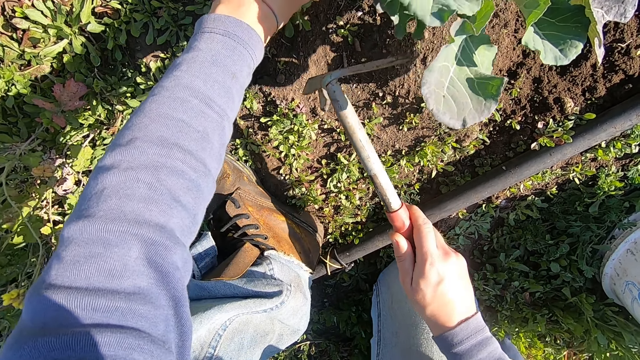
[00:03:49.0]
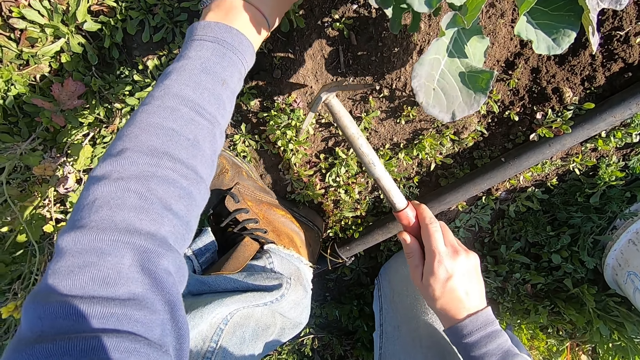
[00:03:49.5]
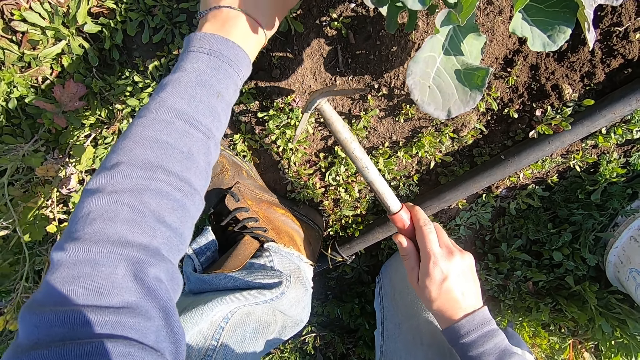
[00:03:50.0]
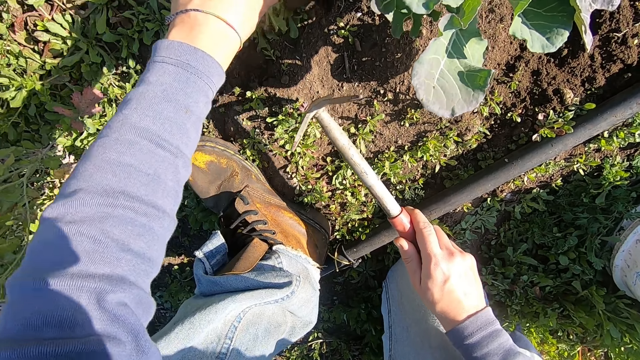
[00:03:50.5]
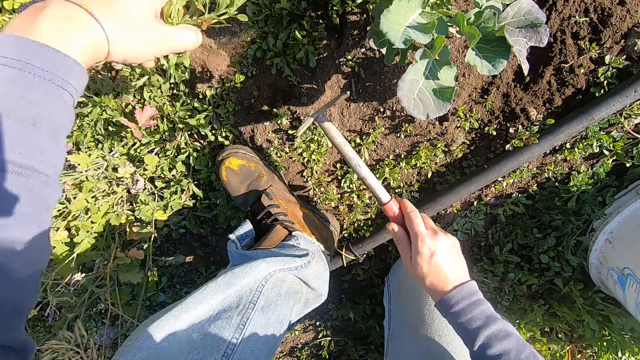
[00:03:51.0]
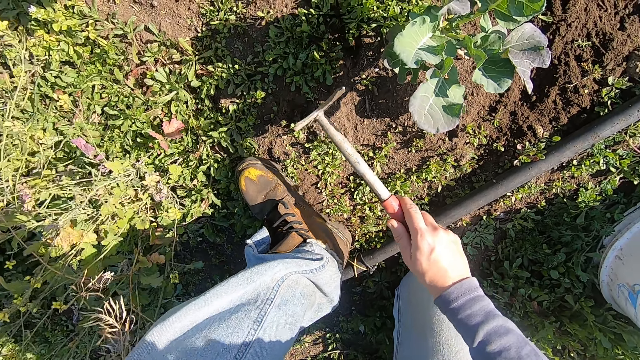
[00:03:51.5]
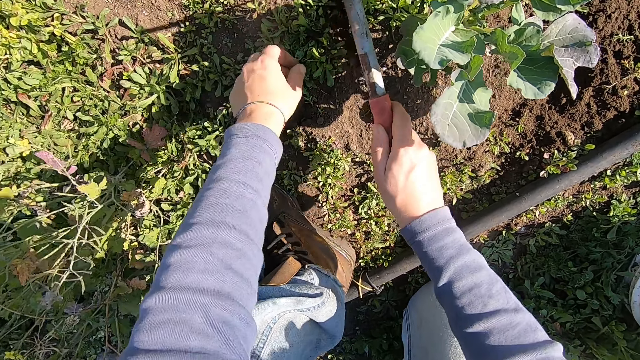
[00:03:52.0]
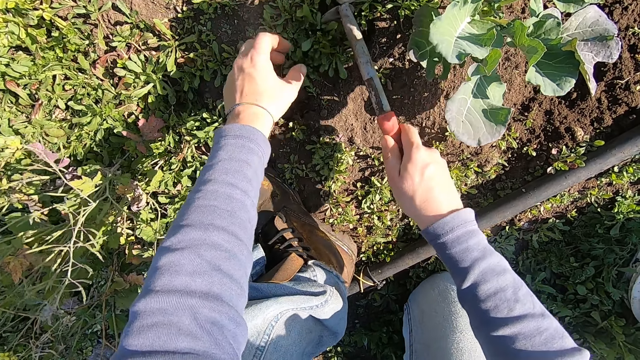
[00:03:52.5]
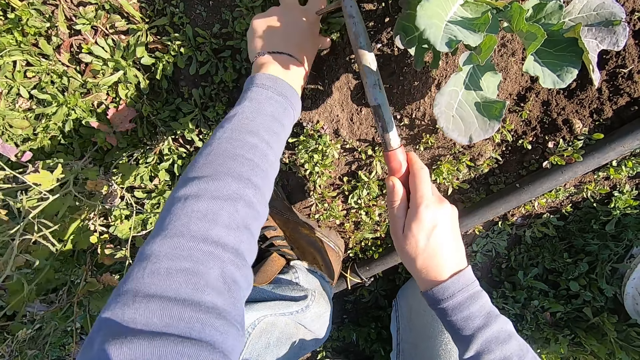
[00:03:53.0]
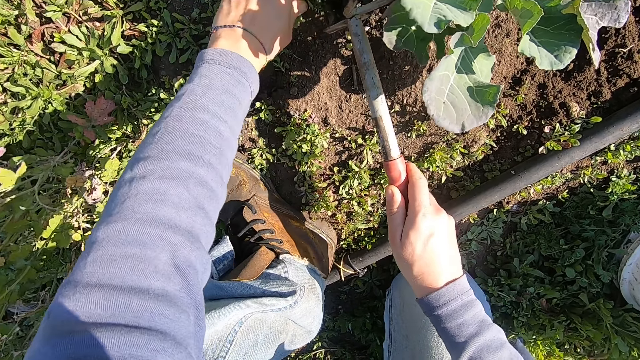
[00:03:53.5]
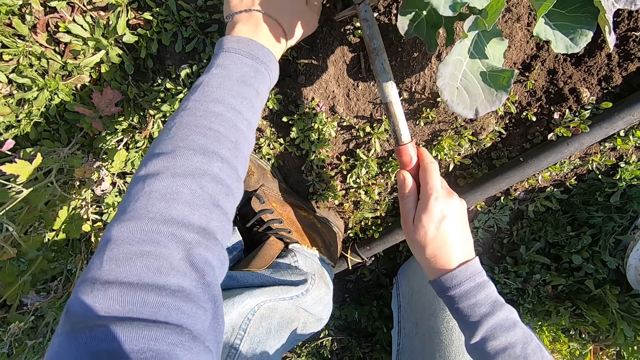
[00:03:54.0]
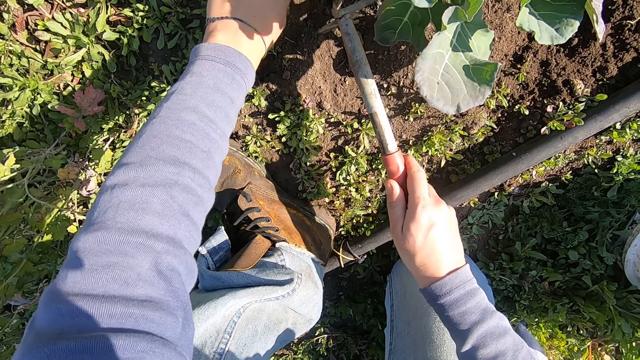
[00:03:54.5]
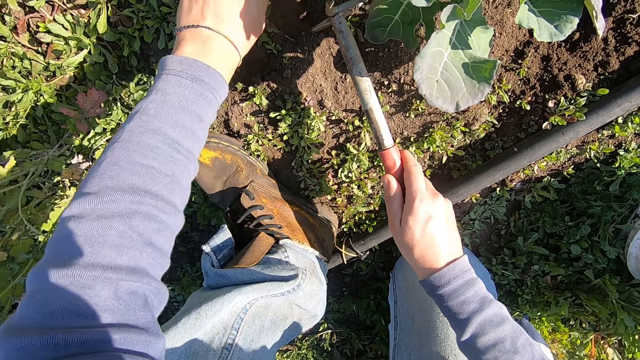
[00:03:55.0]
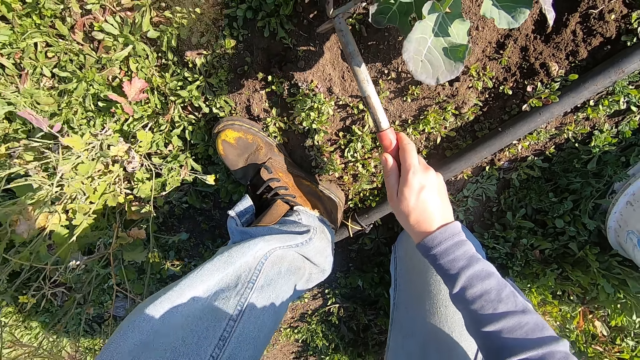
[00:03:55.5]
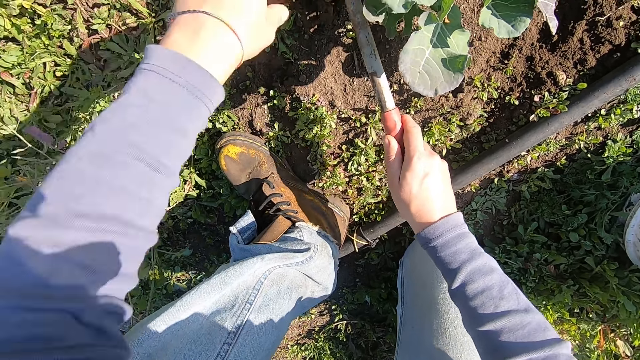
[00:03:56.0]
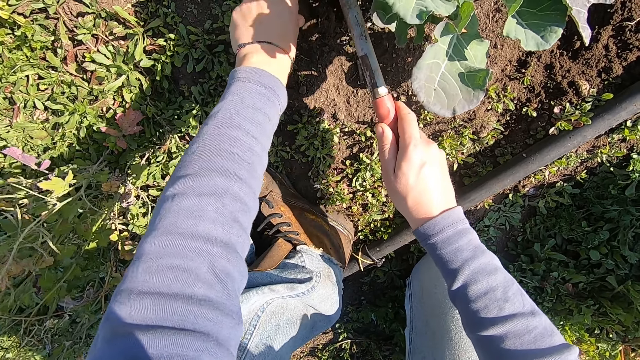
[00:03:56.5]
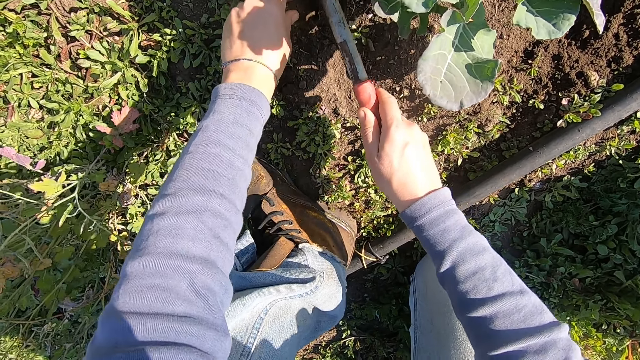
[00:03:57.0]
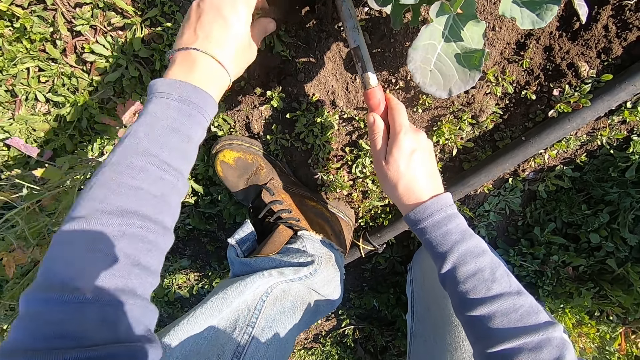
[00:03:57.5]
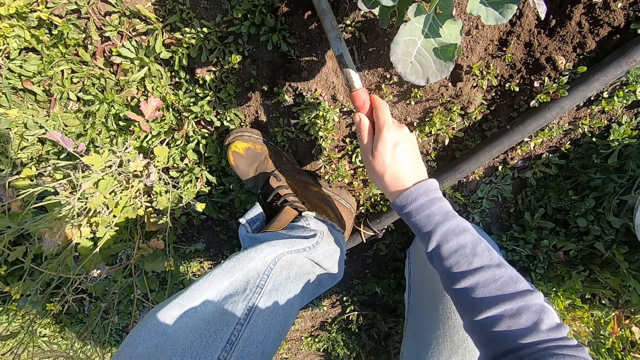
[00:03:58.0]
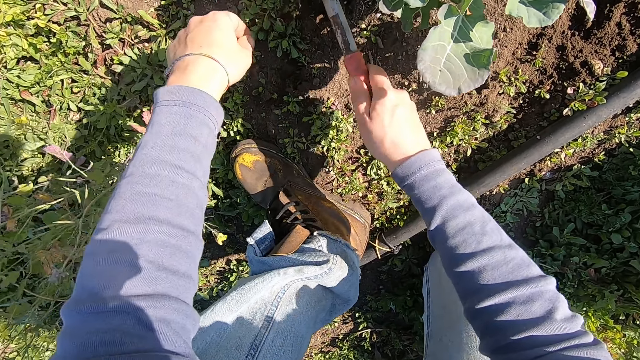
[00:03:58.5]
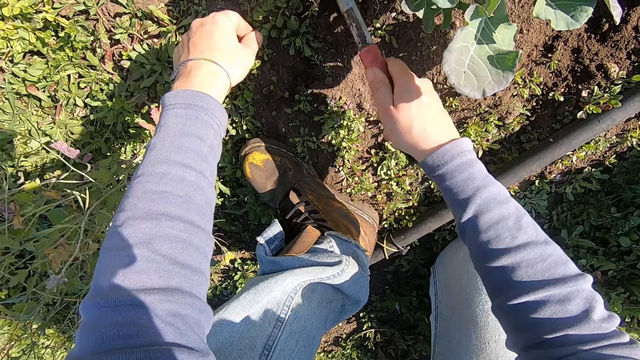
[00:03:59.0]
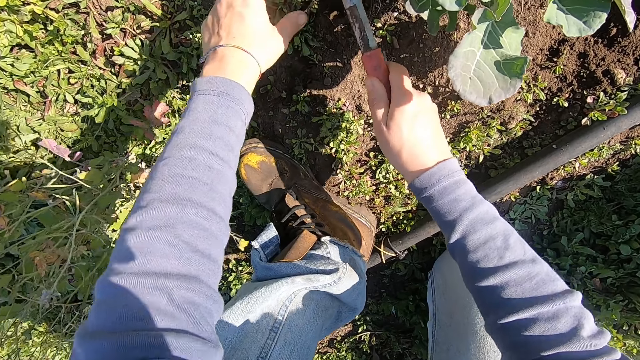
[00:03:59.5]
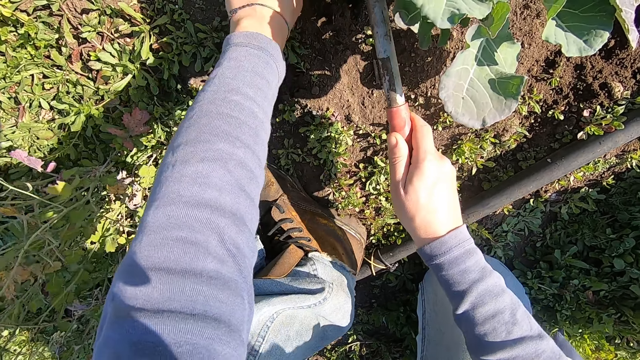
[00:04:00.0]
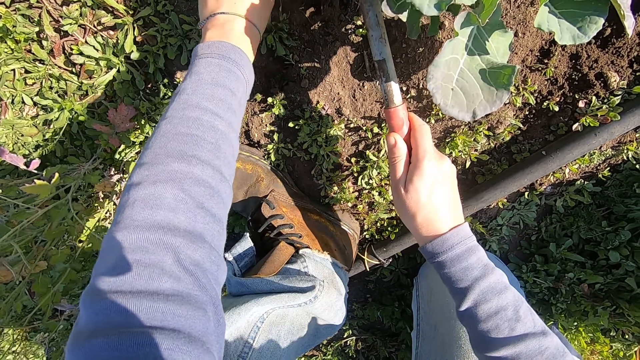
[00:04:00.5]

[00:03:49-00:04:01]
The camera wearer throws away the uprooted weed. He weeds with the hoe in his right hand and his left hand. He throws the weed away. He digs up the weed from the ground. He throws away the uprooted weed. He digs up the weed from the ground.

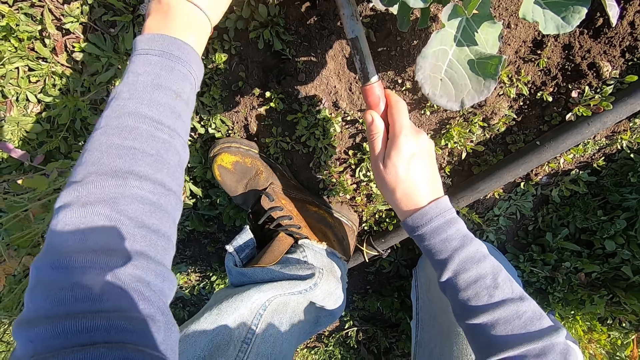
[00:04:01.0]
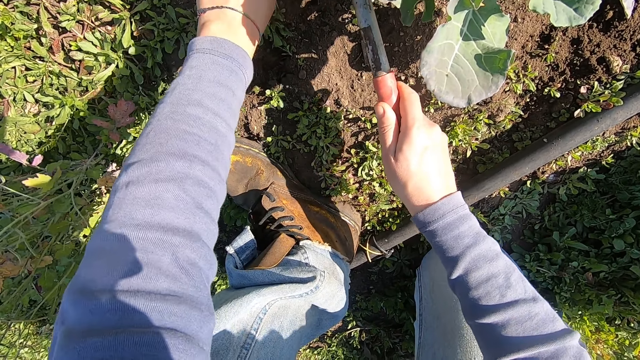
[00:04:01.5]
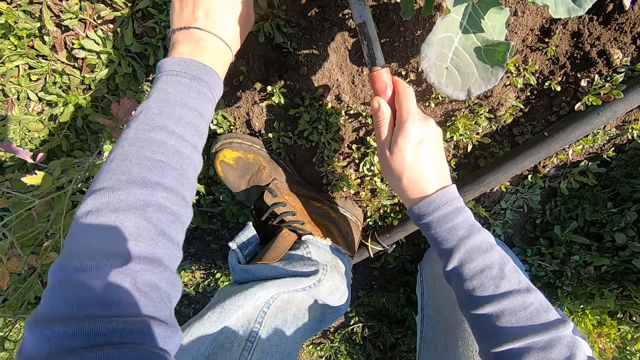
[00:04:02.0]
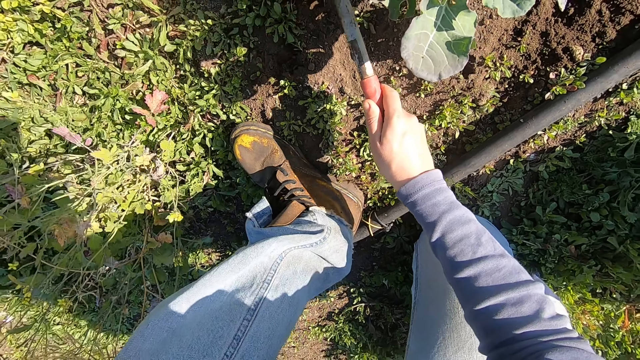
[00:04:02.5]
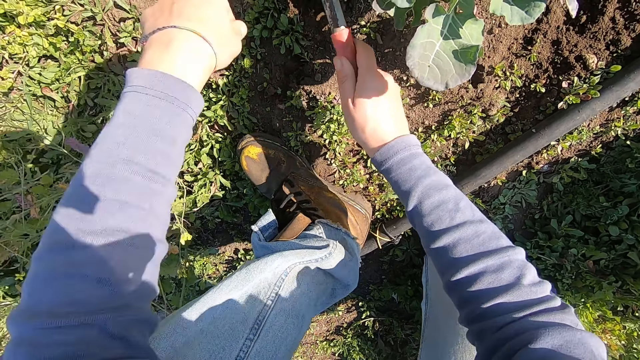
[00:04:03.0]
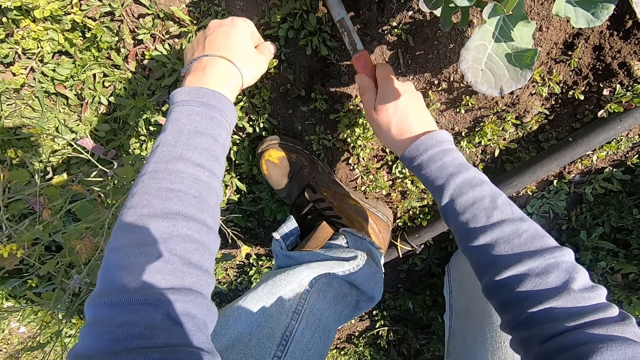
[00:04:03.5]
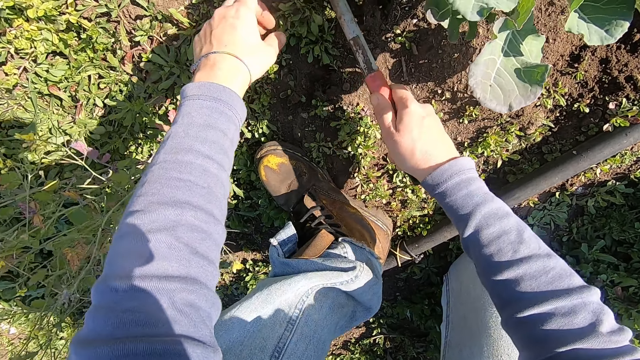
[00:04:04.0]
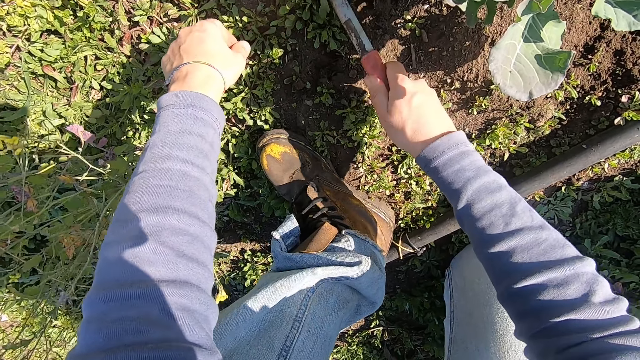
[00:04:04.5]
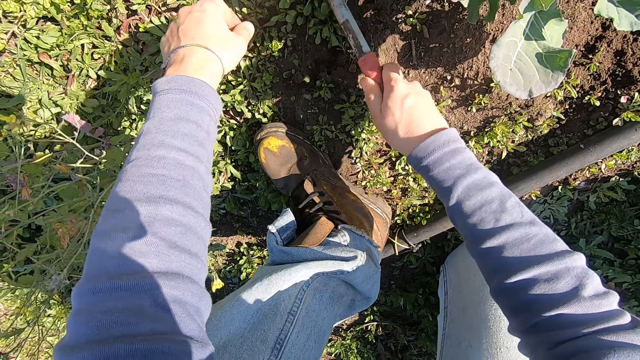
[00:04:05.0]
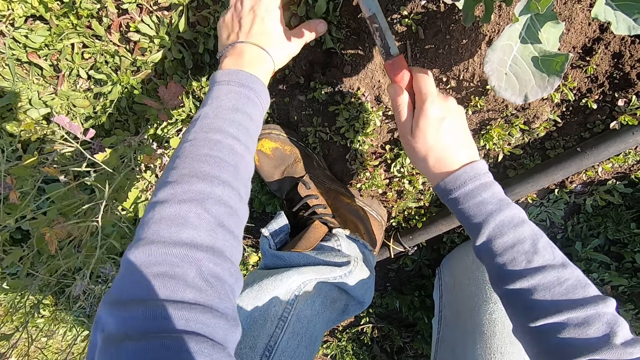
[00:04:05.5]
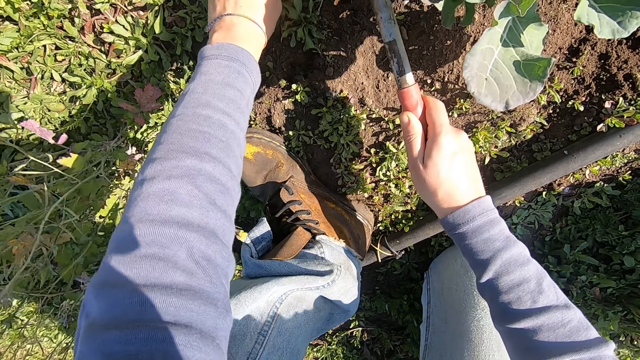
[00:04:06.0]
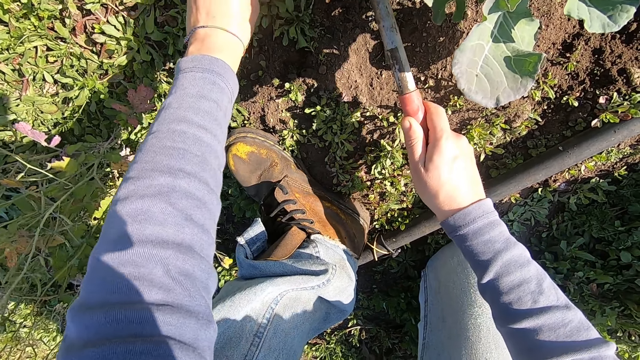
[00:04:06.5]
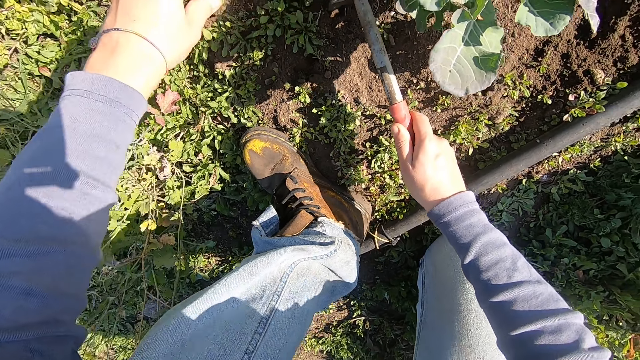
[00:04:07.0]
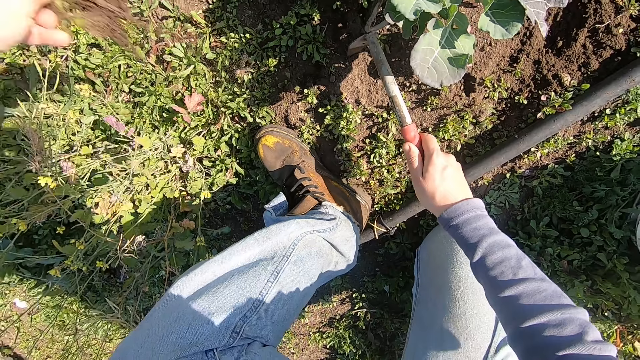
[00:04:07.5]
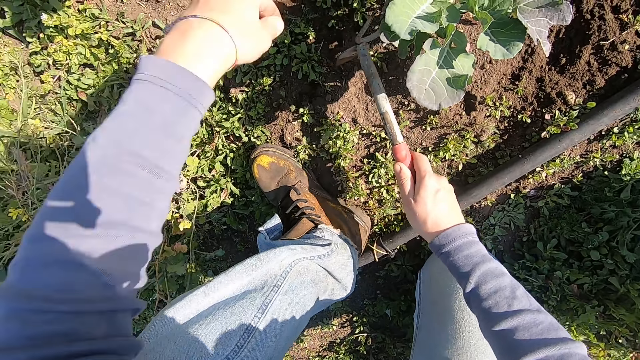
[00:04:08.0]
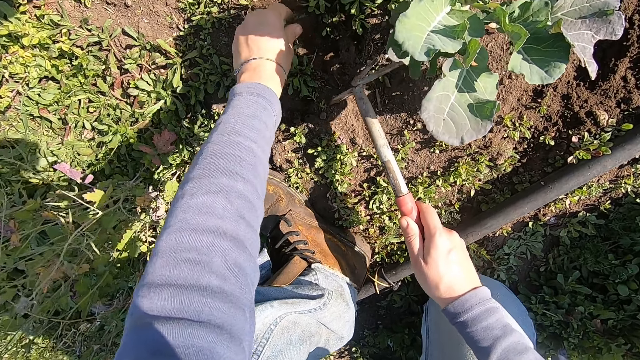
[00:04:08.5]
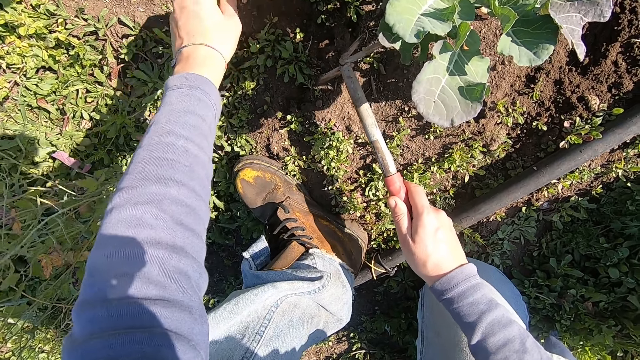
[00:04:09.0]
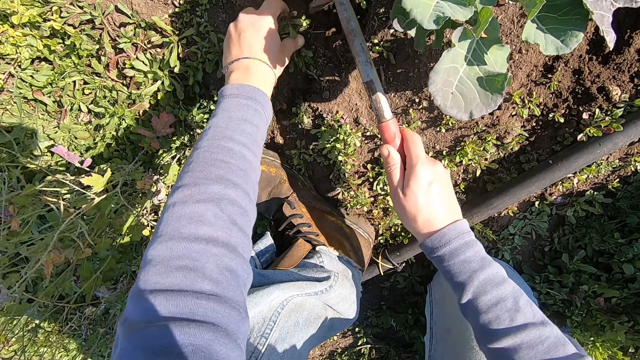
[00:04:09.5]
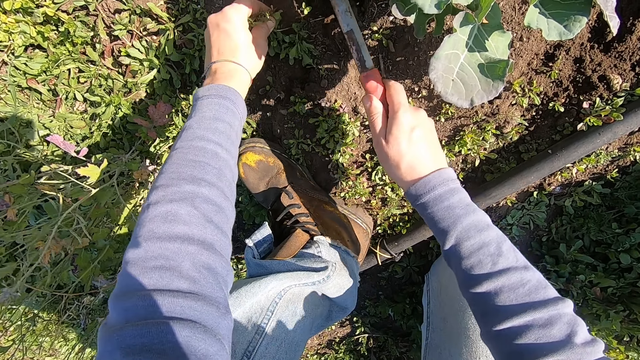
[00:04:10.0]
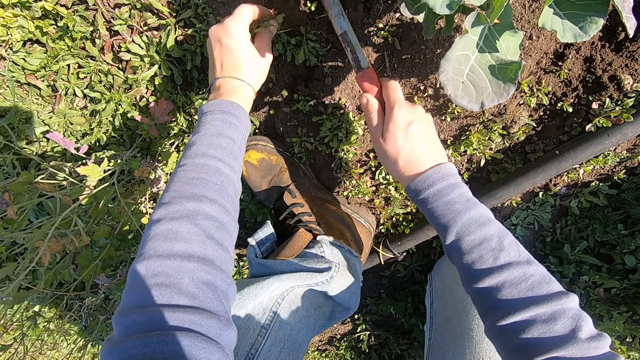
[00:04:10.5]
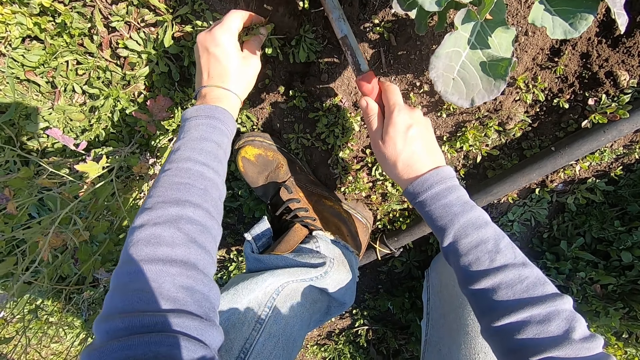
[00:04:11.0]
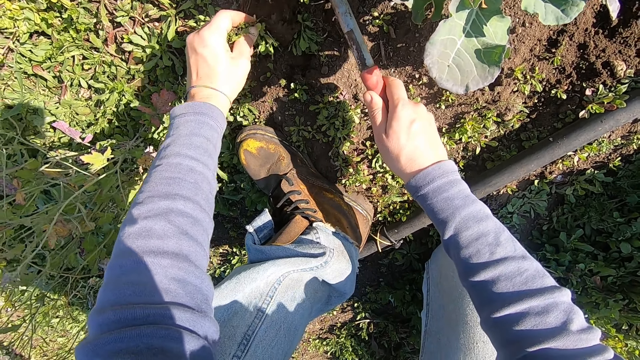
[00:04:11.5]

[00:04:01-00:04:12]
The camera wearer throws the weed away. He digs up the weed from the ground. He throws away the uprooted weed. He weeds with the hoe in his right hand and his left hand.
